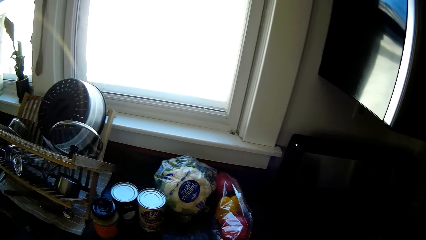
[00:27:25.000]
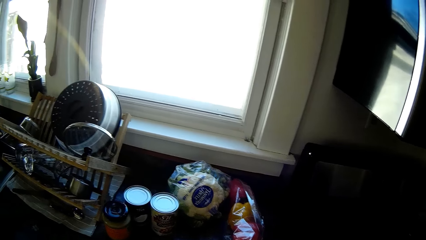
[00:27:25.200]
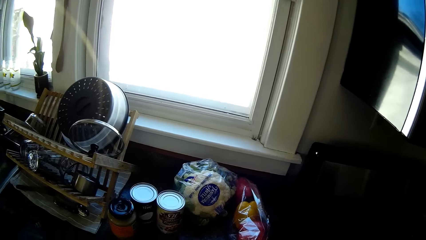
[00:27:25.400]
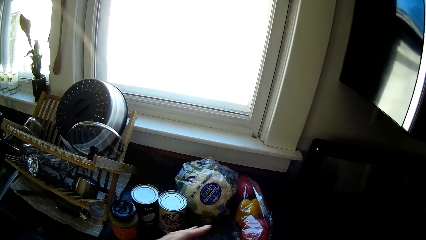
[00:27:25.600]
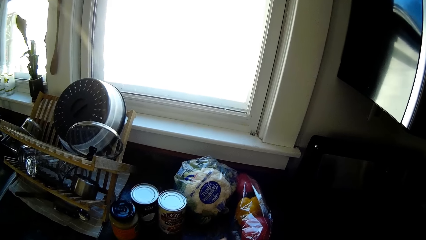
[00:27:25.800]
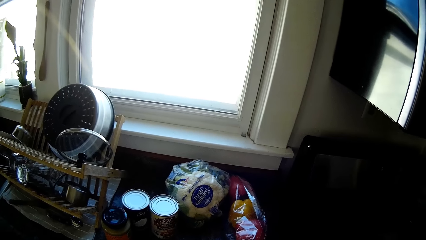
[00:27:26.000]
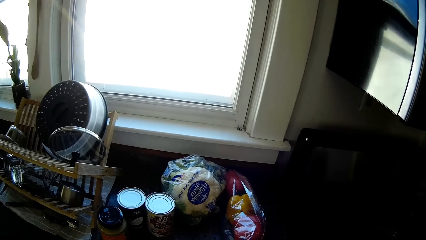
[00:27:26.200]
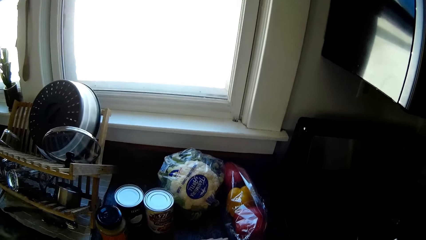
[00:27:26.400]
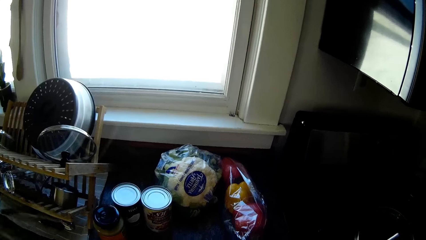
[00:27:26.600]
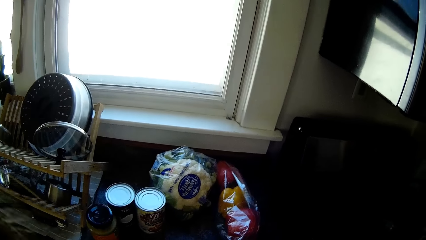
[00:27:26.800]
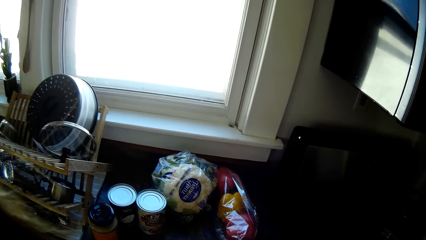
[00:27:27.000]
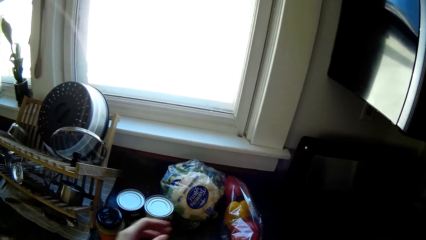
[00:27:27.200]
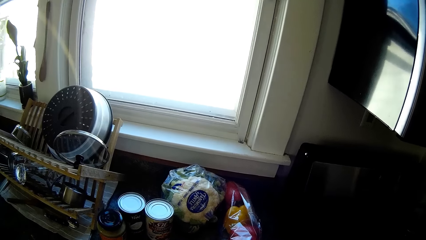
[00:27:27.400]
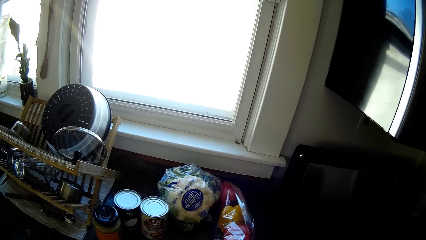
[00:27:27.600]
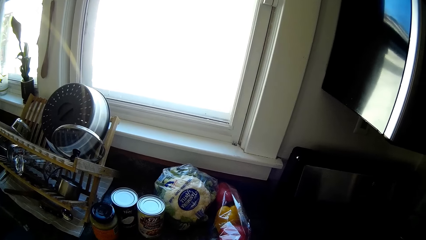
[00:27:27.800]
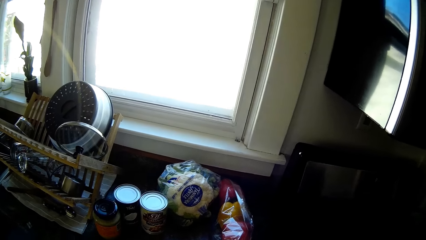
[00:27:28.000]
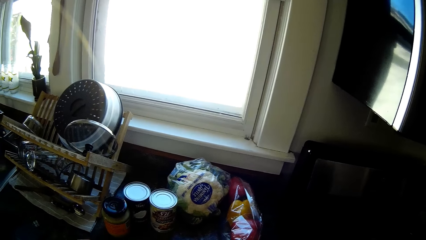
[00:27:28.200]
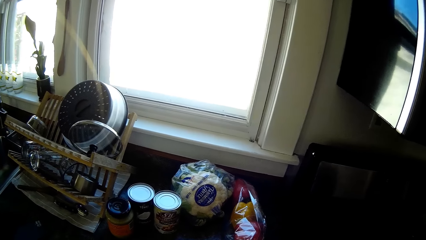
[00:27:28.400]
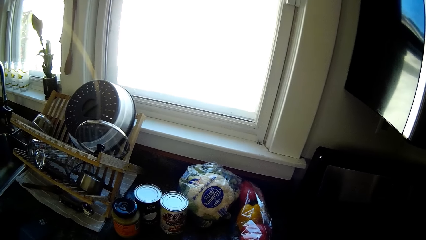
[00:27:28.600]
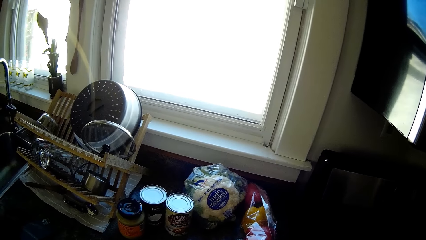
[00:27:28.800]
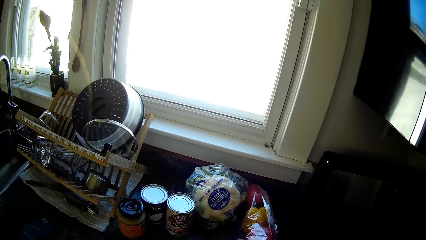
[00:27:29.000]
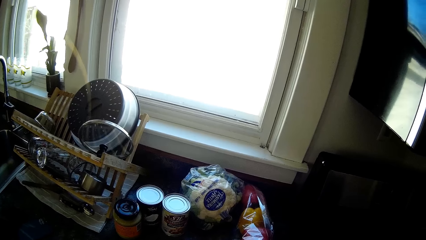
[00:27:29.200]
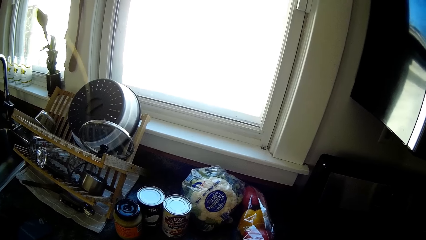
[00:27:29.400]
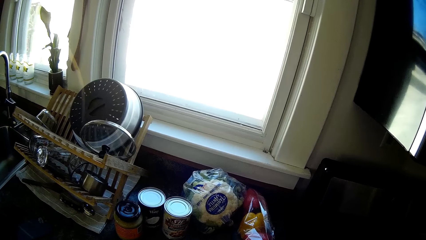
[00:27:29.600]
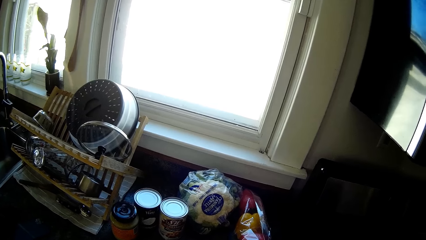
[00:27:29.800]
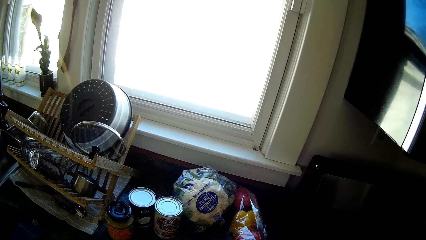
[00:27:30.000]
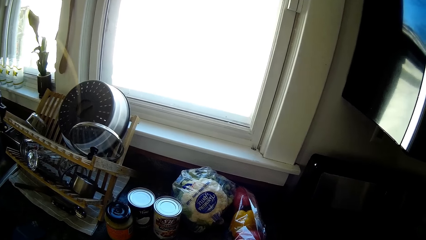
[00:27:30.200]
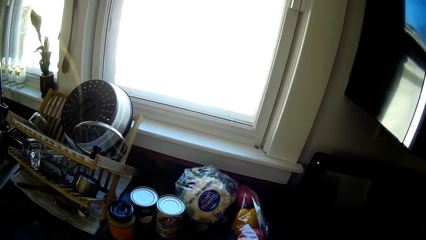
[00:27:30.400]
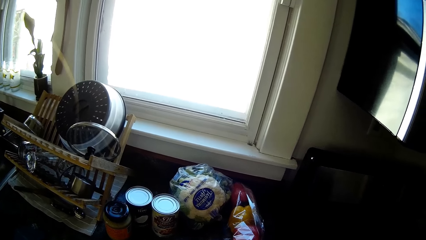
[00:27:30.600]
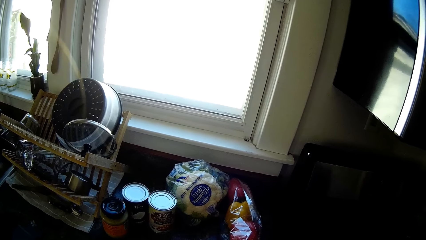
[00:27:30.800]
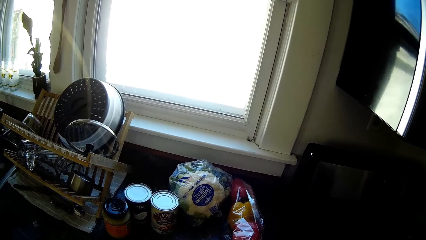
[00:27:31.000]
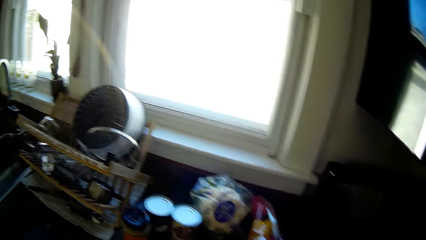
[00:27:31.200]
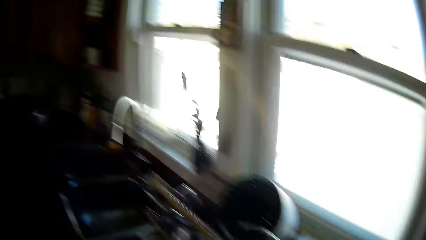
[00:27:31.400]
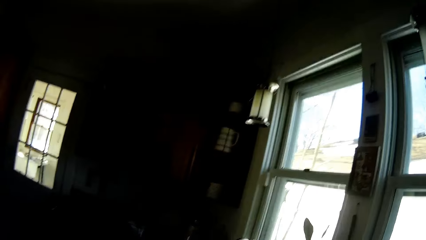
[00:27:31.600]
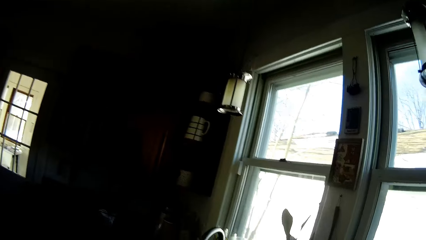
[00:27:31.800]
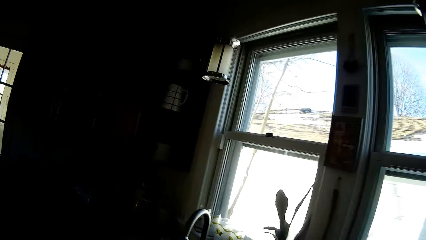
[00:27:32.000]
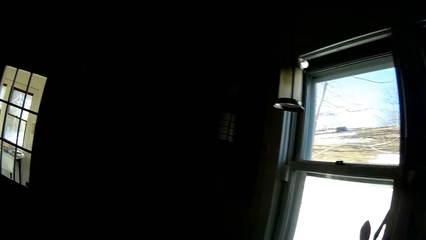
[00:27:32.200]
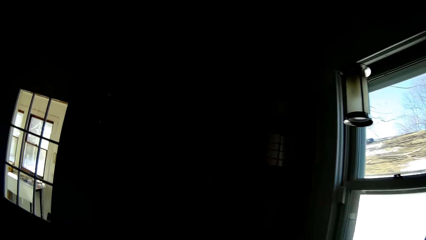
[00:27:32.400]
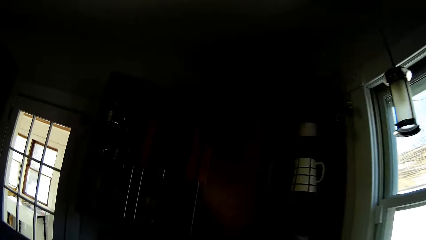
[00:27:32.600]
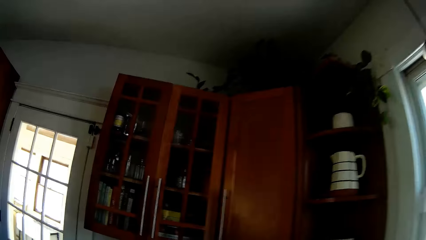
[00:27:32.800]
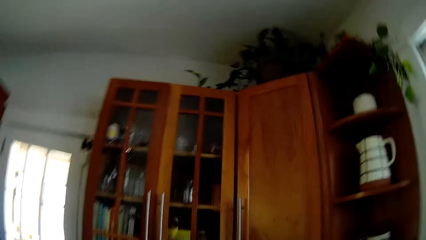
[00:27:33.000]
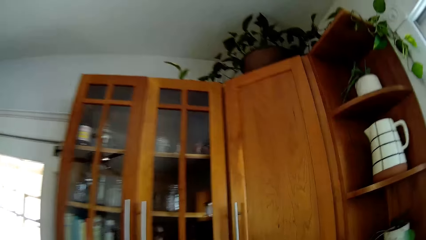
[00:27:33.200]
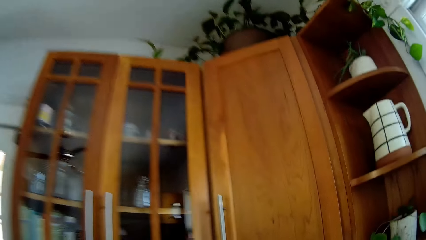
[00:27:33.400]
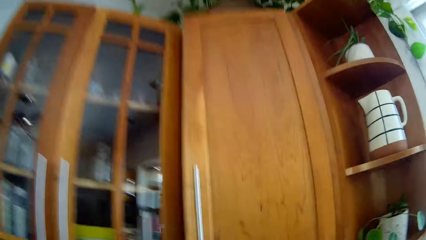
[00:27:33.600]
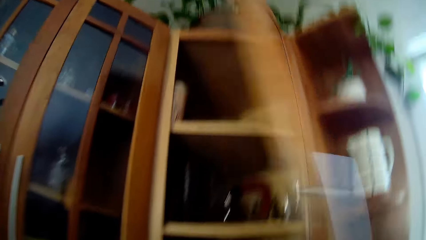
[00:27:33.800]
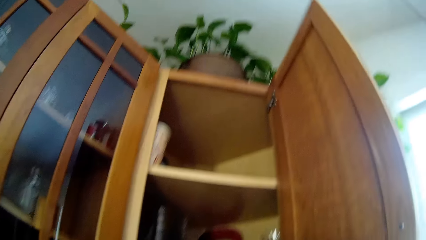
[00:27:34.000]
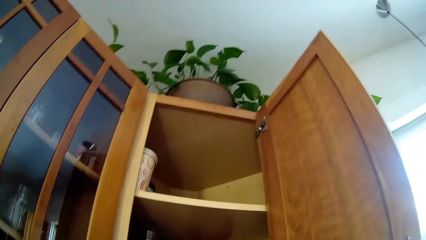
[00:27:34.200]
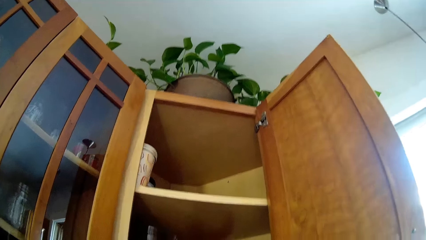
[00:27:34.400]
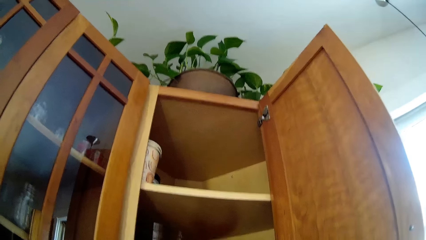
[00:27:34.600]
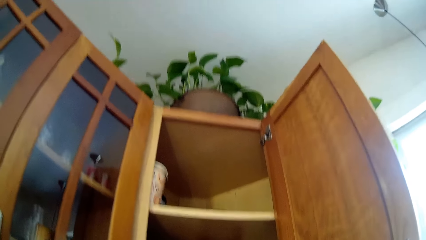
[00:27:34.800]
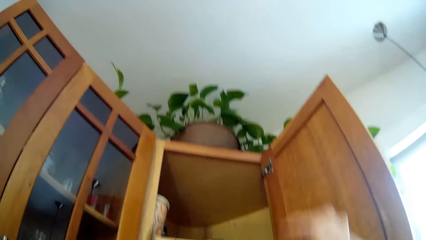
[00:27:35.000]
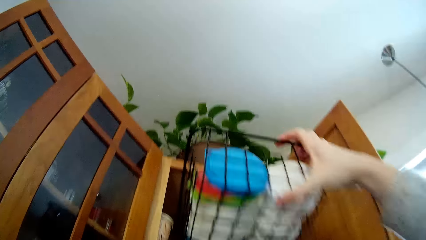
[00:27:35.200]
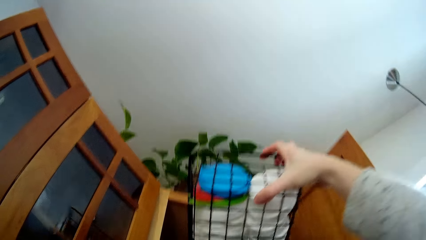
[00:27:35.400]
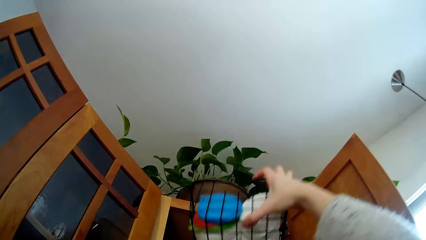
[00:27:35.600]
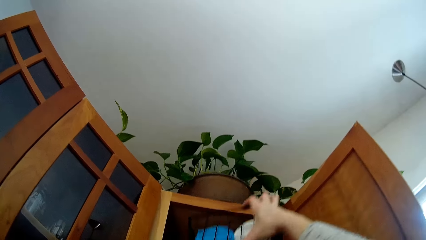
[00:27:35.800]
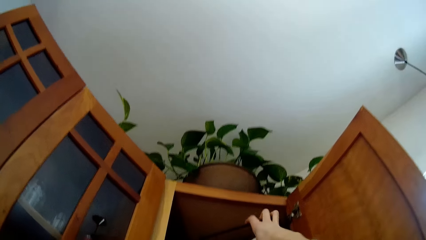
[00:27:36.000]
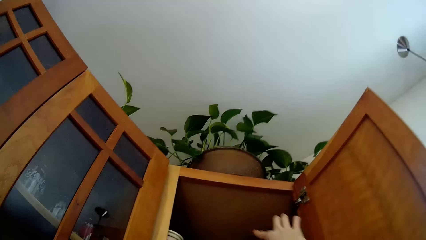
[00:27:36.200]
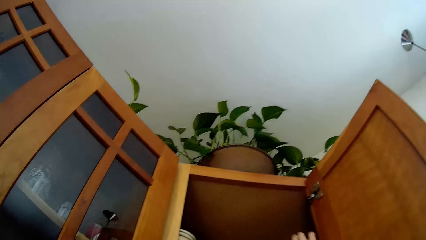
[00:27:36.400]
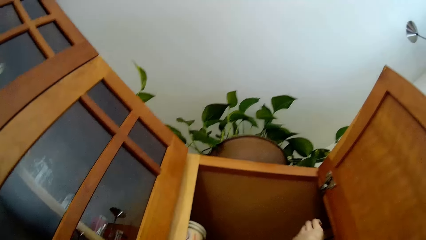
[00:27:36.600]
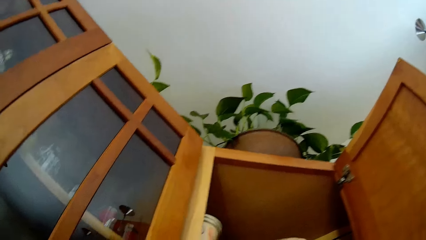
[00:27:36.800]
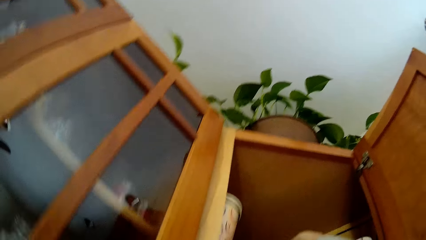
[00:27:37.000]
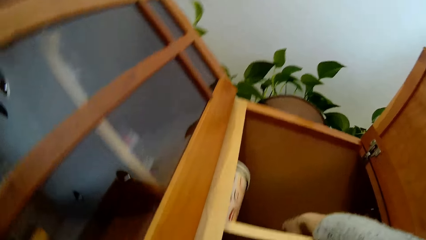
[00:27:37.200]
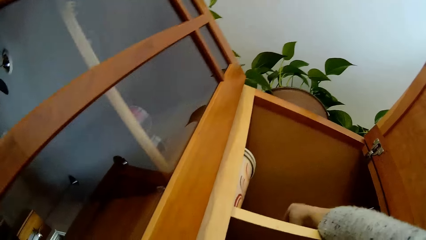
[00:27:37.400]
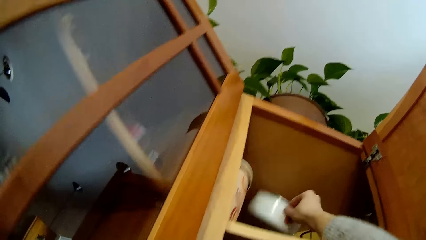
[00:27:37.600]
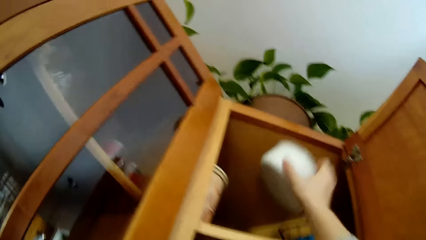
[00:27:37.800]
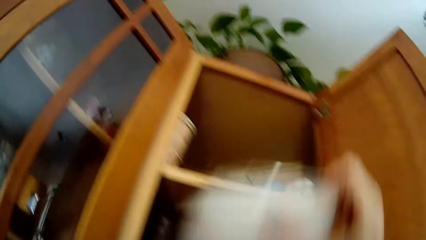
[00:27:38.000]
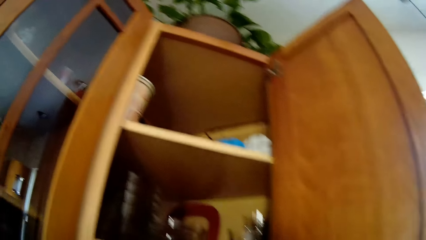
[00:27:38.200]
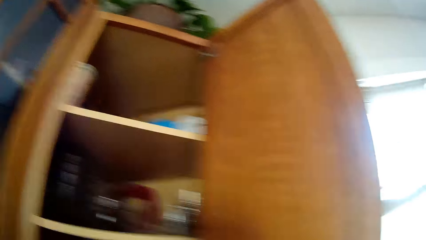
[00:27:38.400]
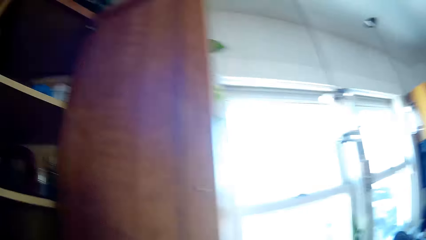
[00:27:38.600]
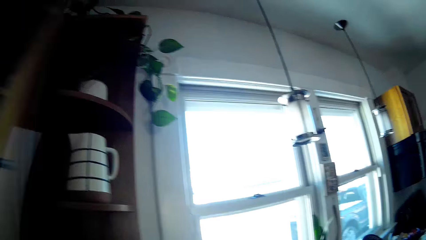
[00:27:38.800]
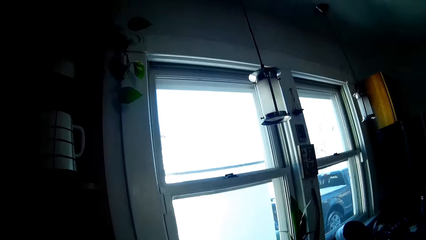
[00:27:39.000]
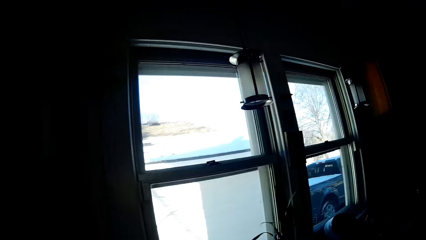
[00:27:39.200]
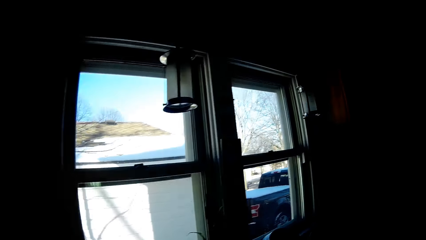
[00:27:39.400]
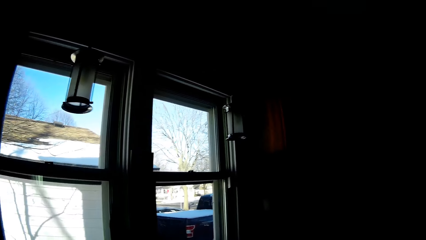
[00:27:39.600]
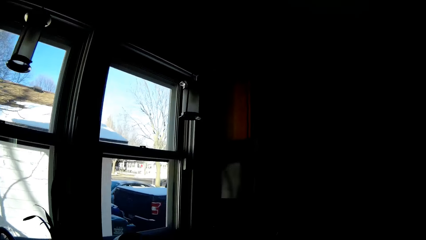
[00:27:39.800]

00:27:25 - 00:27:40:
The camera wearer moves in the room. She opens a cabinet with her right hand. She drops a plate rack in the cabinet with her right hand. She takes a plate from the cabinet with her right hand. She moves in the room and closes the cabinet with her right hand.
